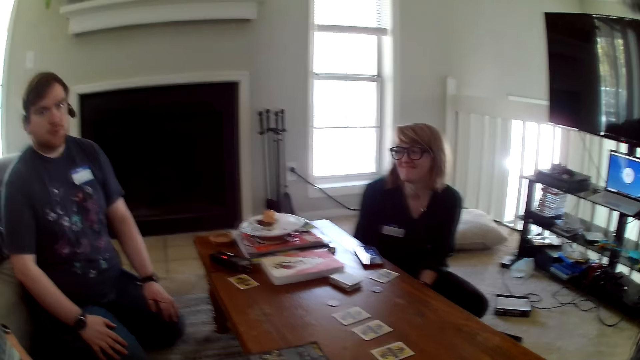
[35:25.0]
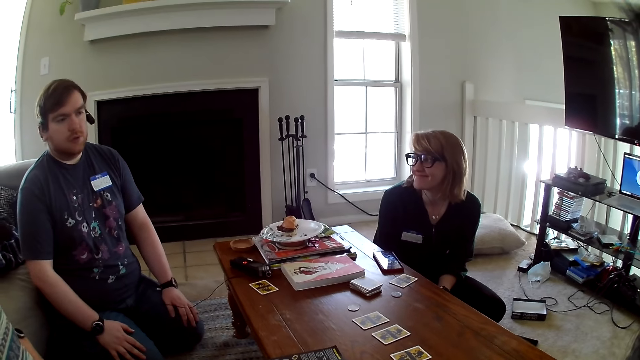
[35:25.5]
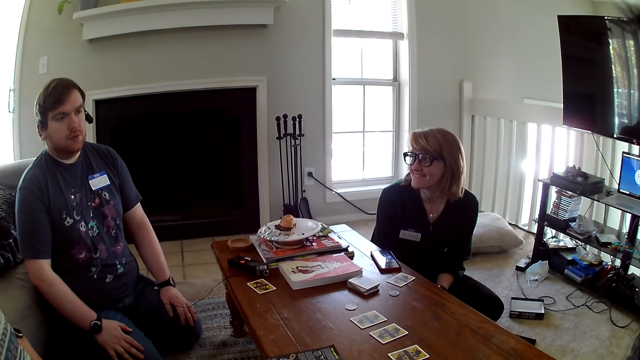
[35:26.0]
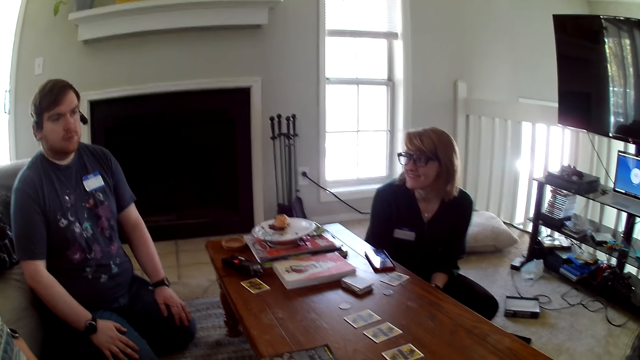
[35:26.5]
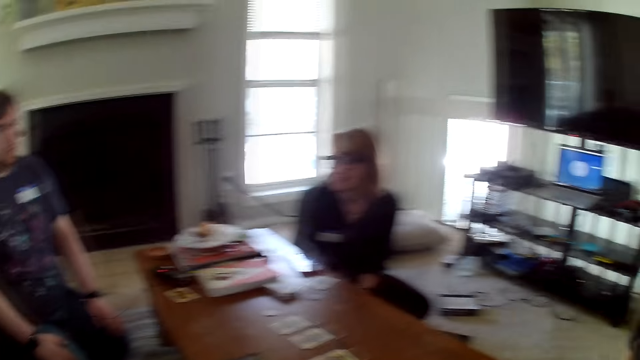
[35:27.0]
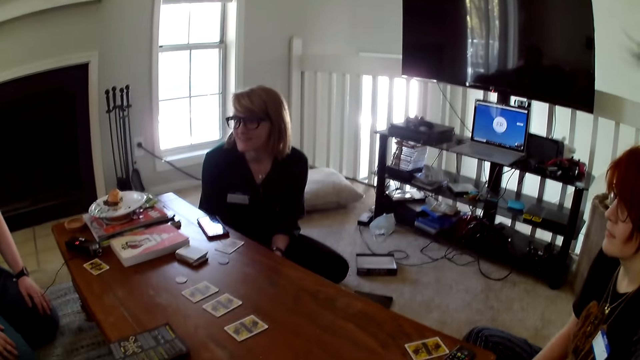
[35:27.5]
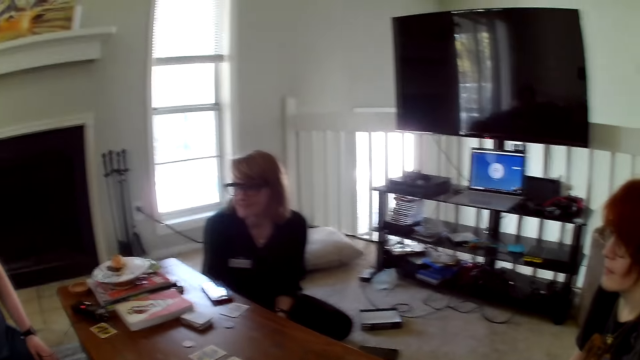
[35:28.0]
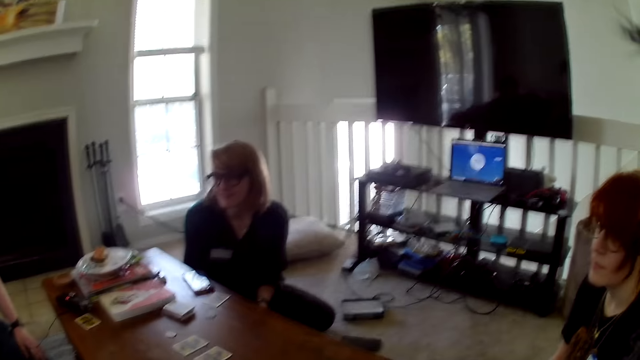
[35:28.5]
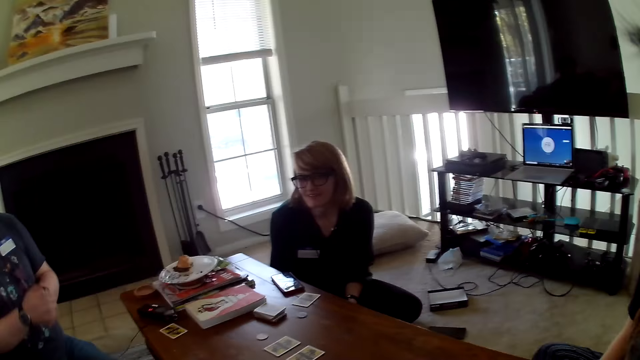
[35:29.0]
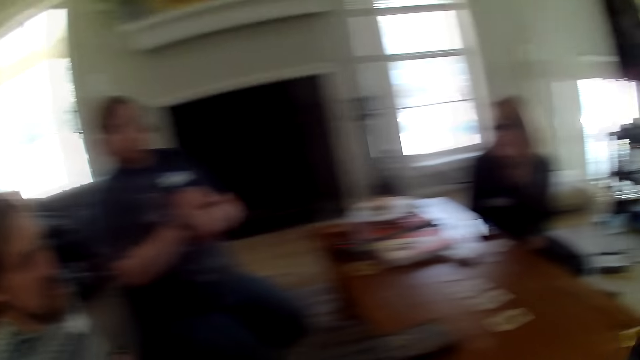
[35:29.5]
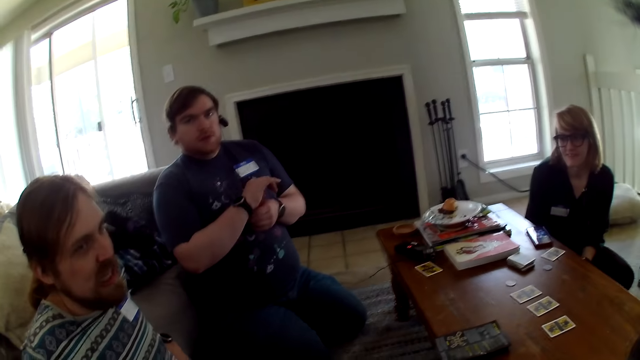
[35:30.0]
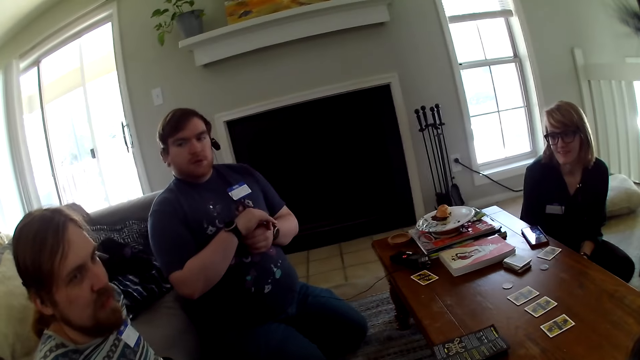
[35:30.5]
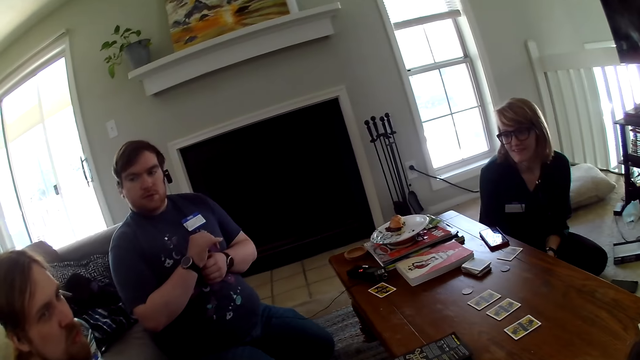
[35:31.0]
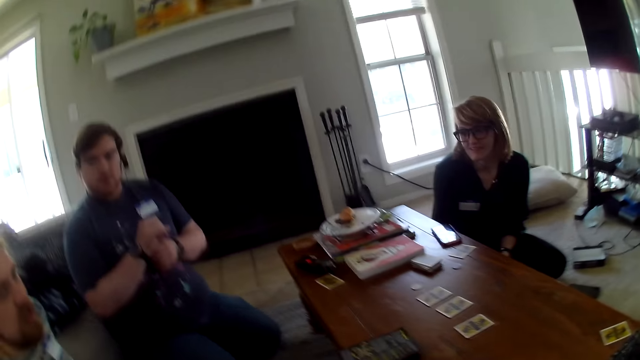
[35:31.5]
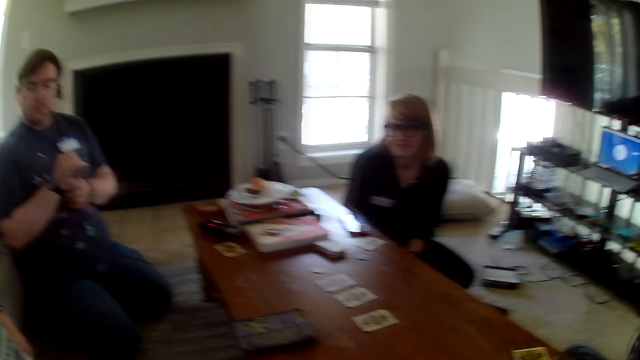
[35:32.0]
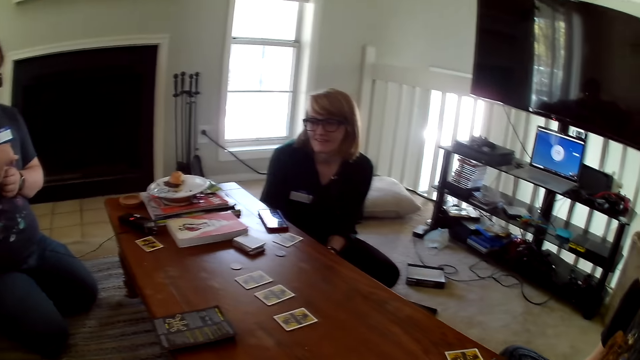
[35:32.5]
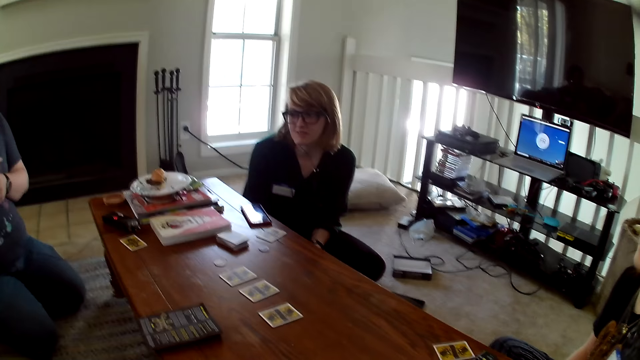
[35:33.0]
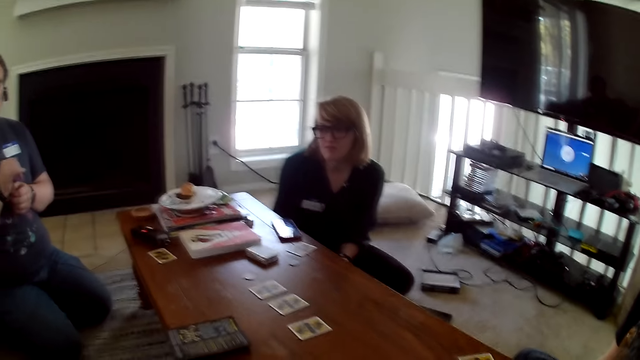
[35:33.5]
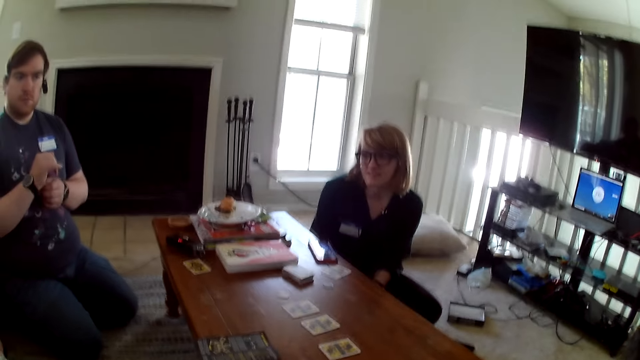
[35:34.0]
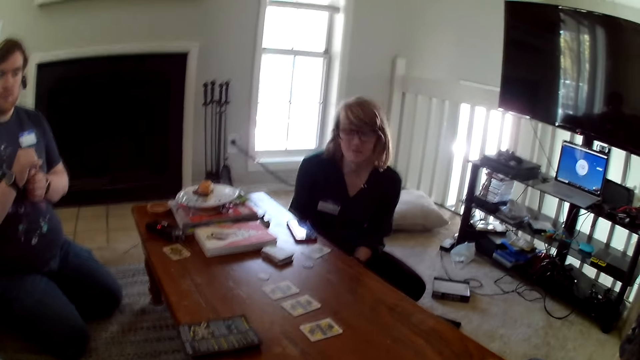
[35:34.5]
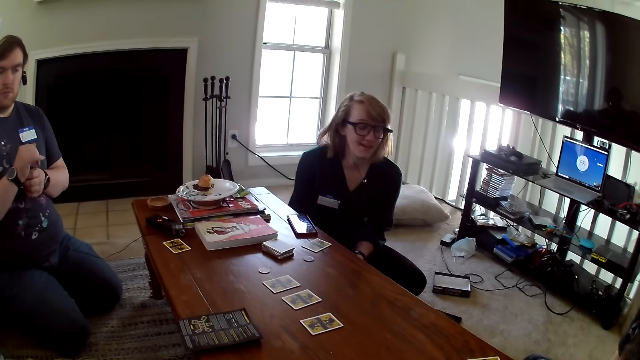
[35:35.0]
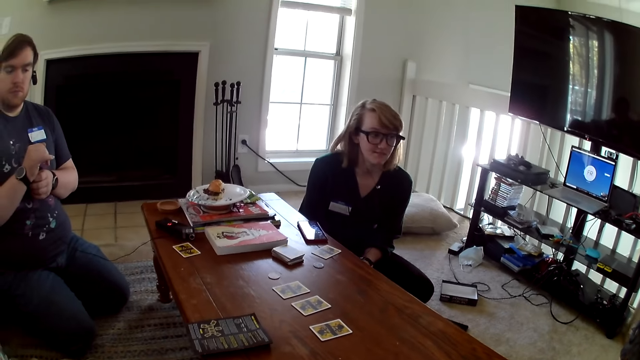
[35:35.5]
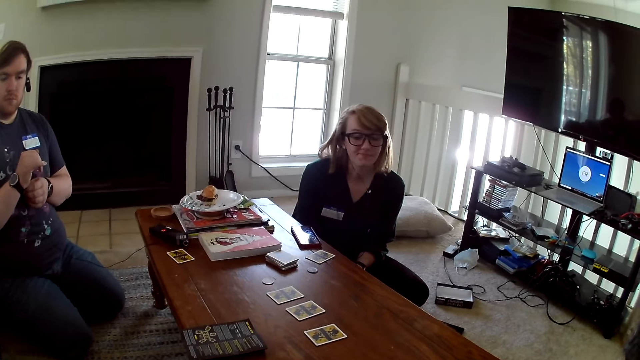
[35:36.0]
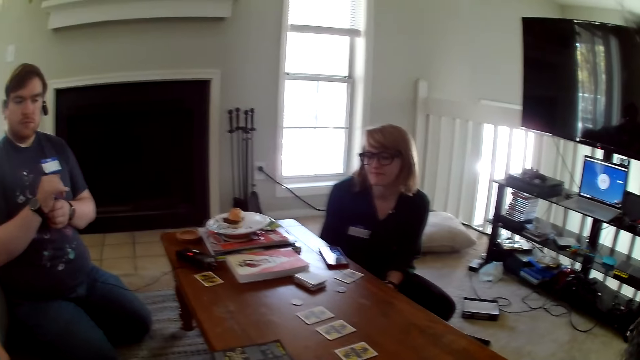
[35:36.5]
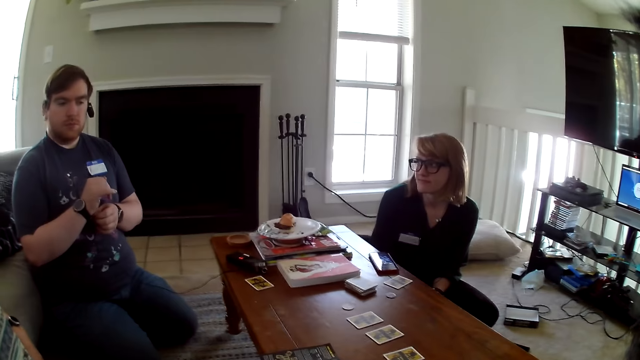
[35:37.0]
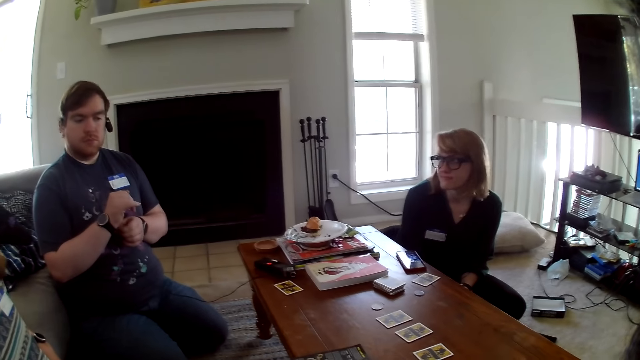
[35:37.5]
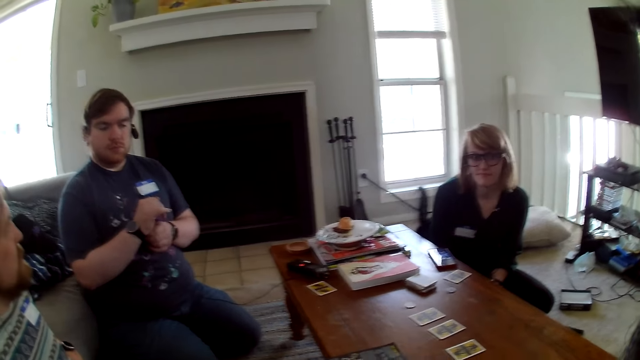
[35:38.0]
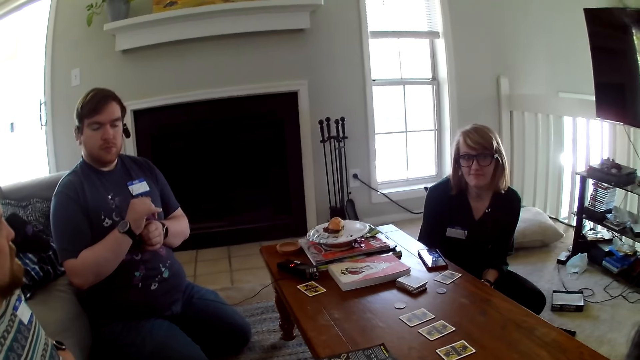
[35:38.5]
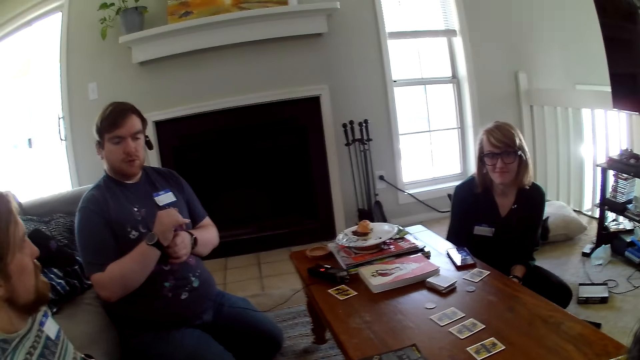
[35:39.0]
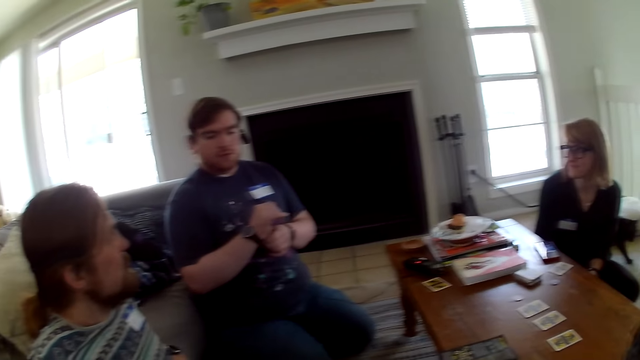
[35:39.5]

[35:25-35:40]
A woman converses with two men. The camera wearer looks around the house. They converse with the team. They look around the house. The woman converses with the two men. The camera wearer looks around the house.

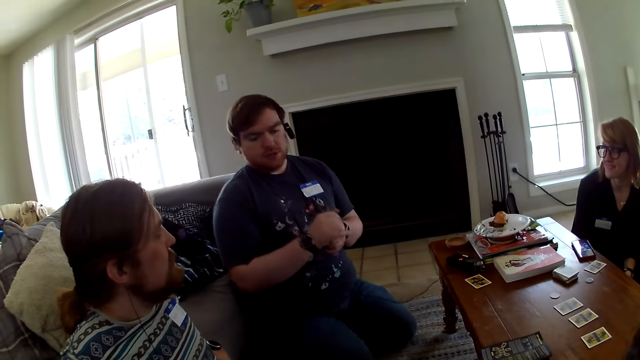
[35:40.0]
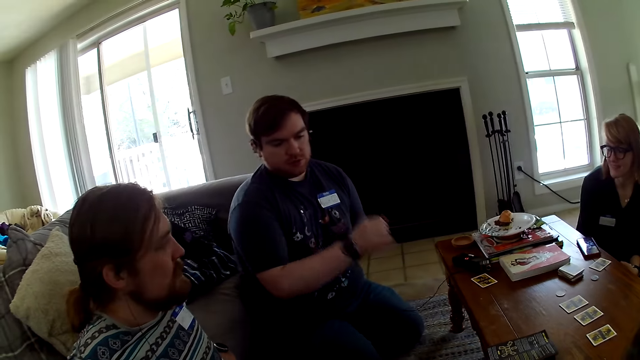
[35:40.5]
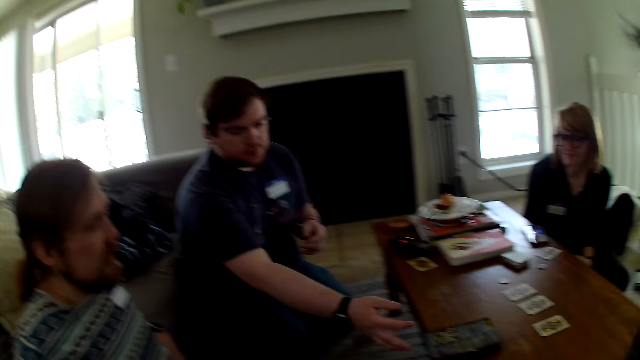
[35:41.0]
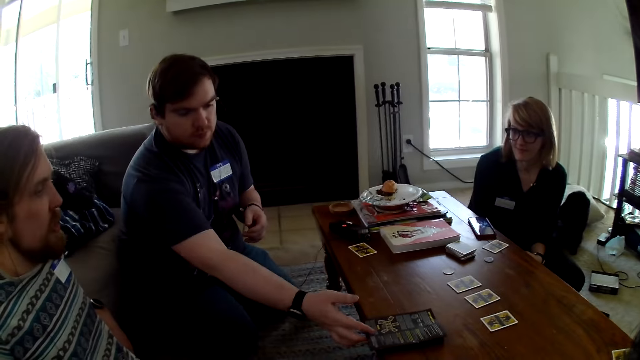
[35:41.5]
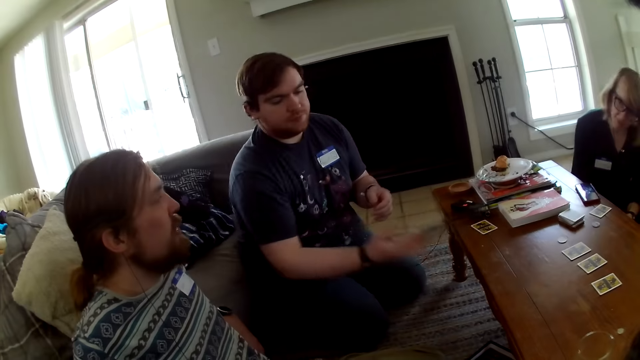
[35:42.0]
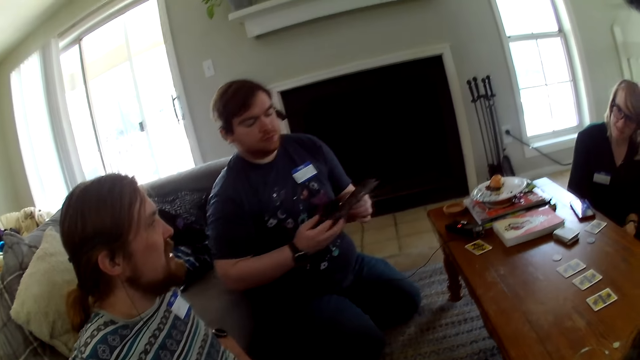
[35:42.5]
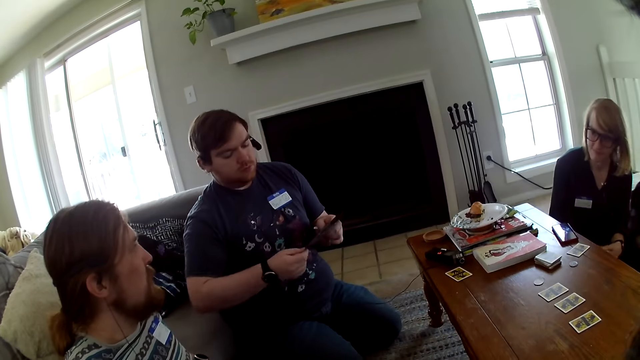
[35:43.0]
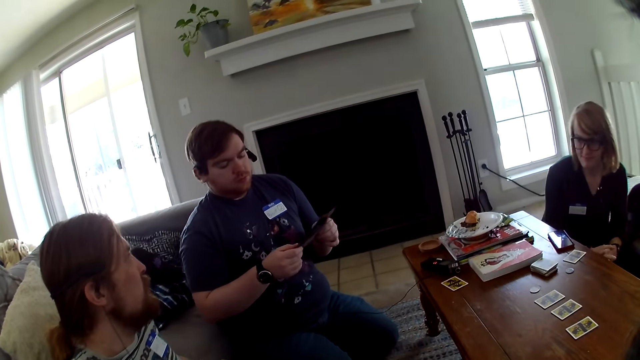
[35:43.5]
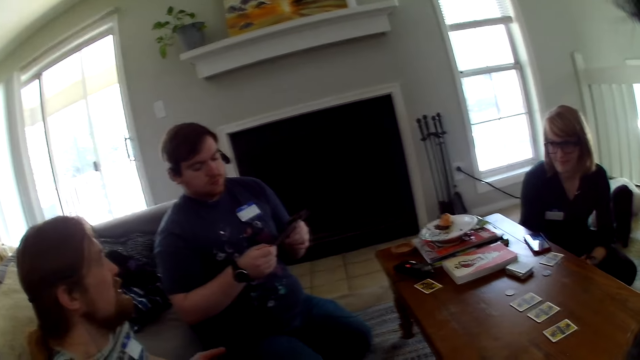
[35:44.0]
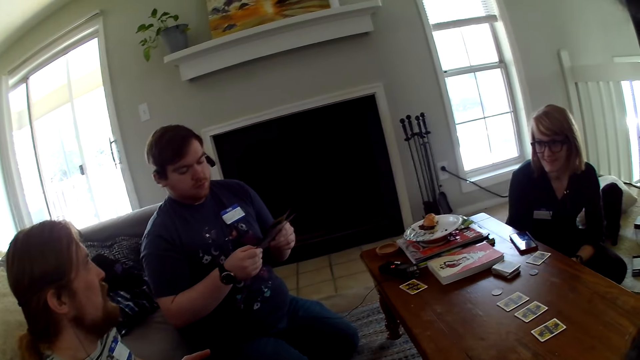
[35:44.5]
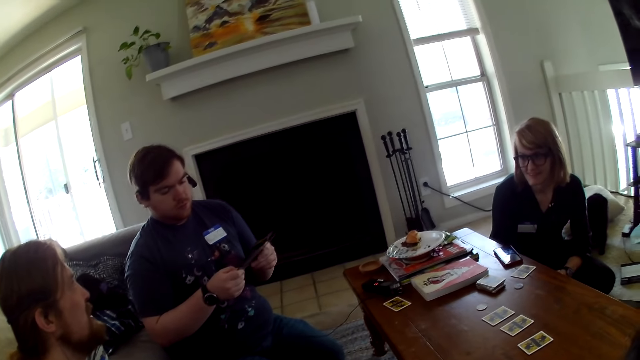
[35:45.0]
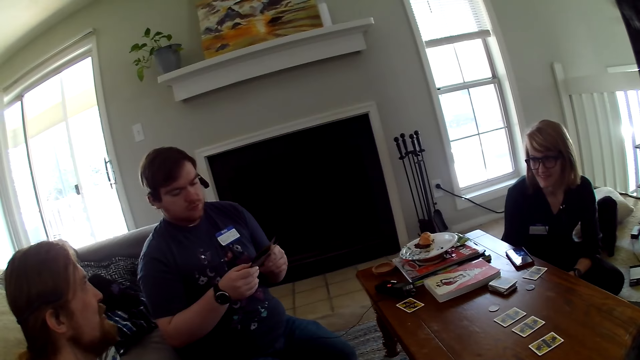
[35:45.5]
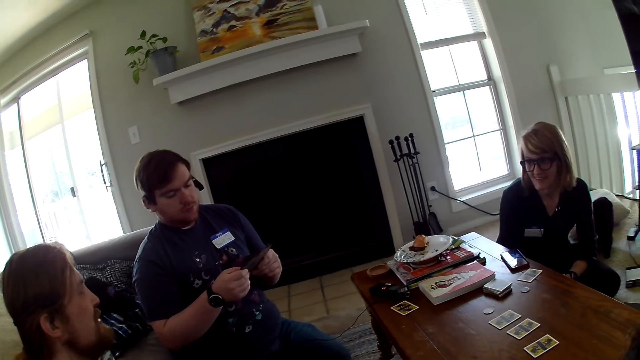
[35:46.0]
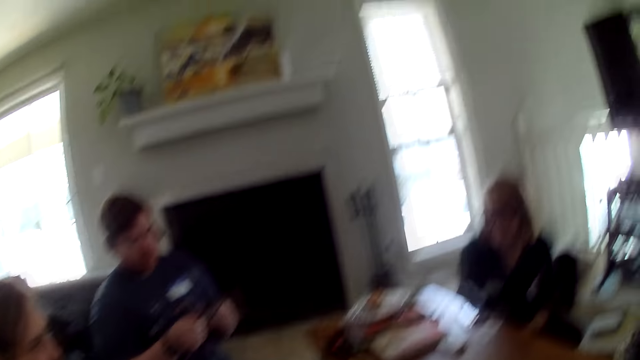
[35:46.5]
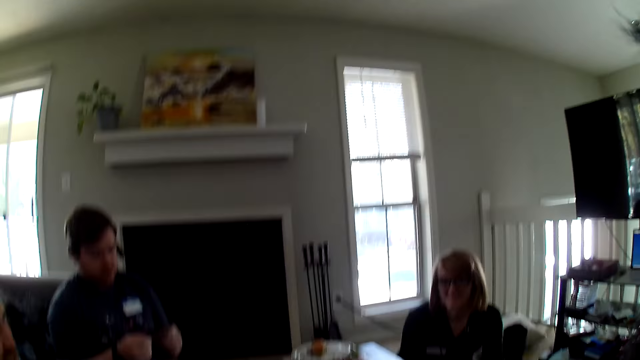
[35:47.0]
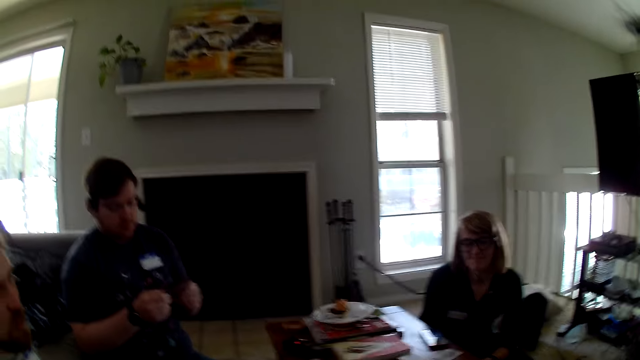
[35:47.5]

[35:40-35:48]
The camera wearer looks around the room. A man picks up a brochure from the table. Another man converses with a woman. The first man looks at the brochure. The other man talks with the first man.
